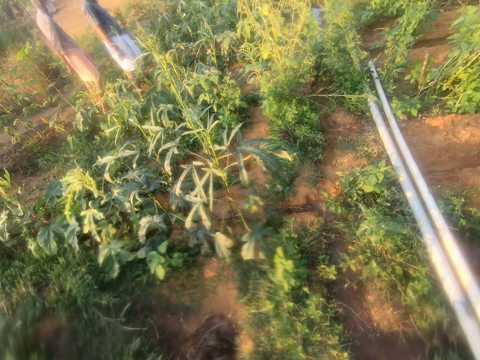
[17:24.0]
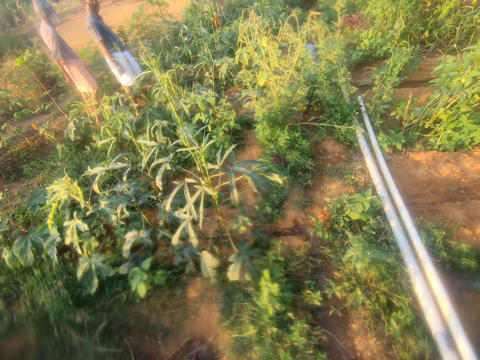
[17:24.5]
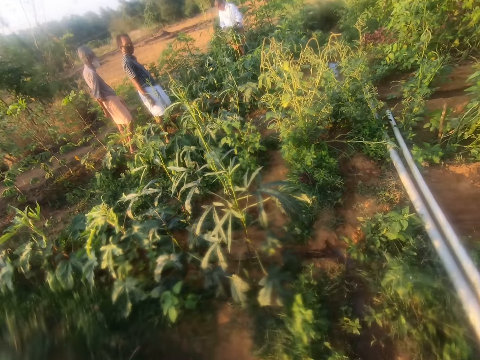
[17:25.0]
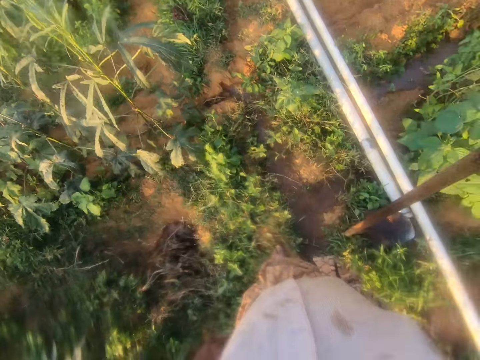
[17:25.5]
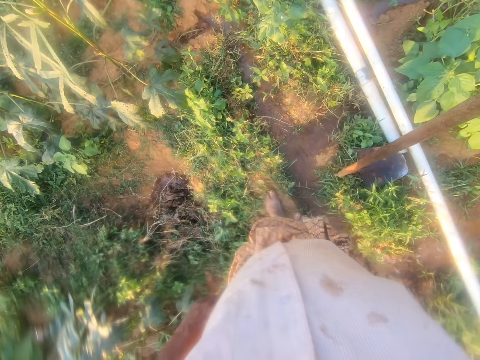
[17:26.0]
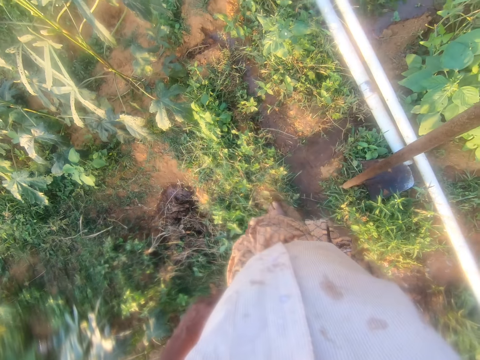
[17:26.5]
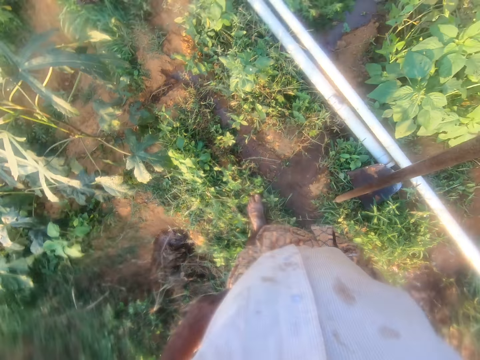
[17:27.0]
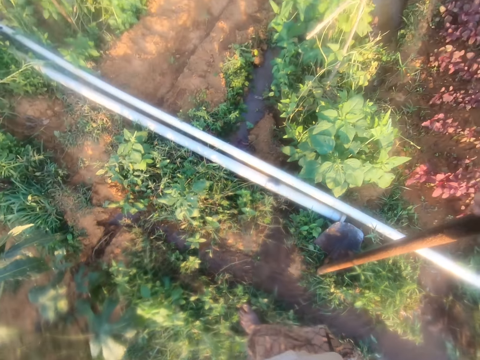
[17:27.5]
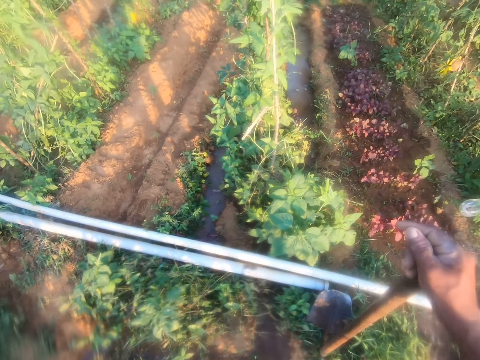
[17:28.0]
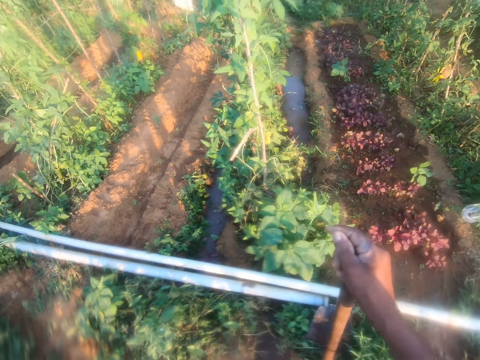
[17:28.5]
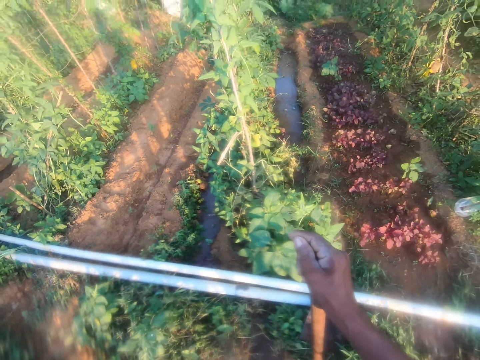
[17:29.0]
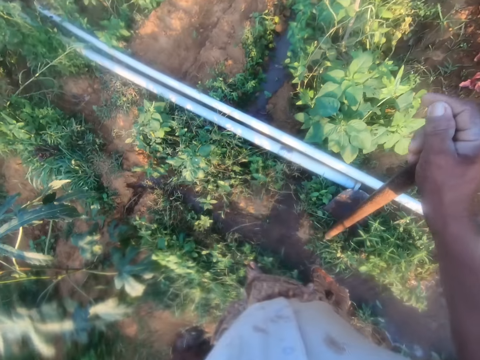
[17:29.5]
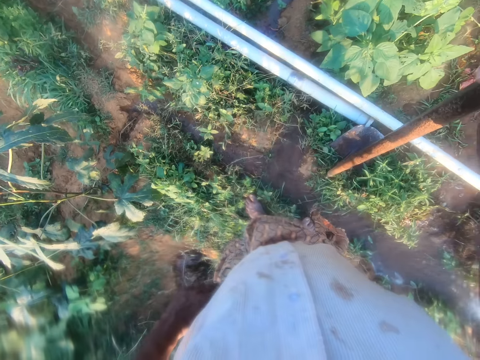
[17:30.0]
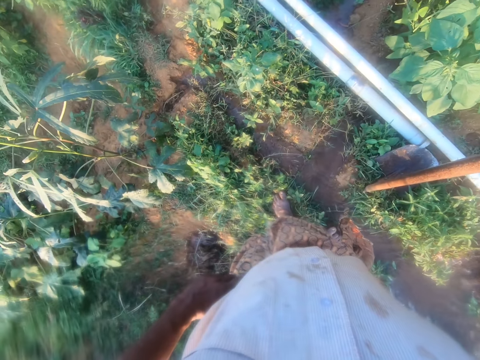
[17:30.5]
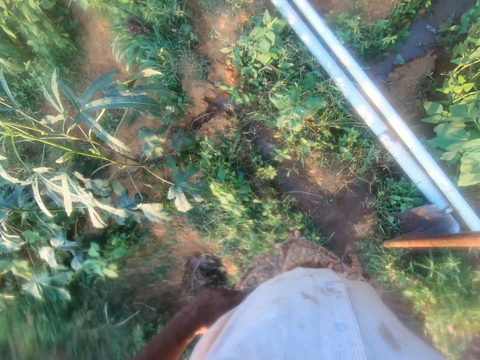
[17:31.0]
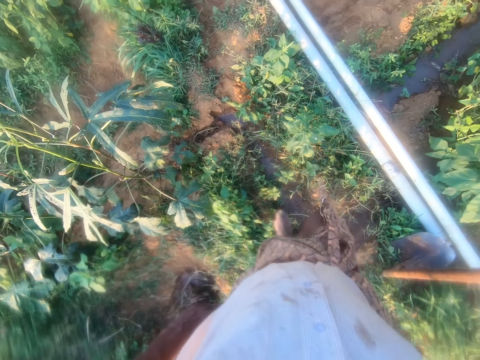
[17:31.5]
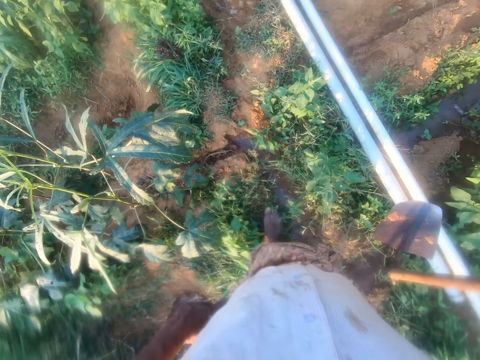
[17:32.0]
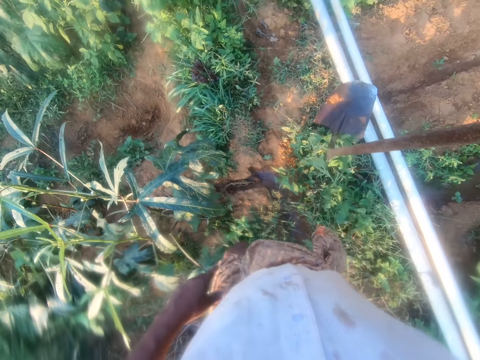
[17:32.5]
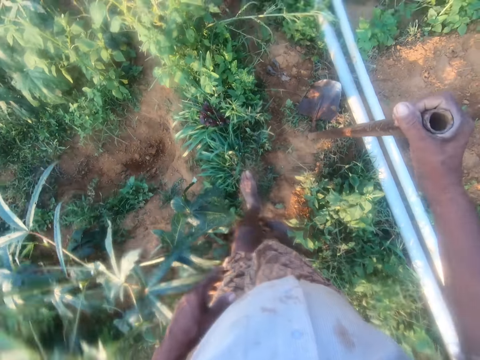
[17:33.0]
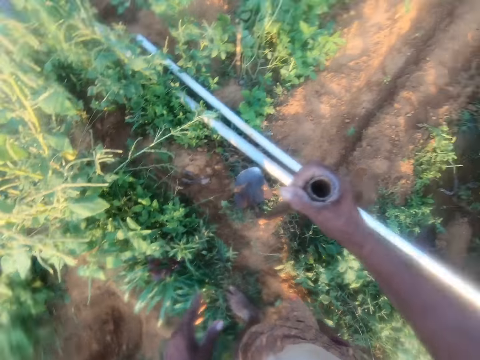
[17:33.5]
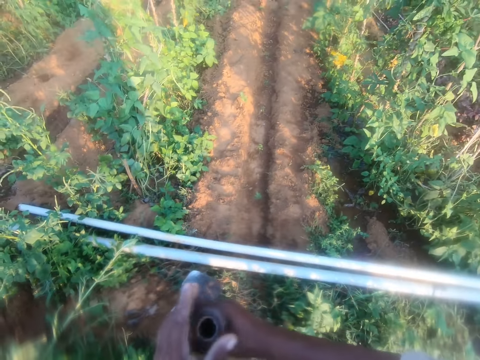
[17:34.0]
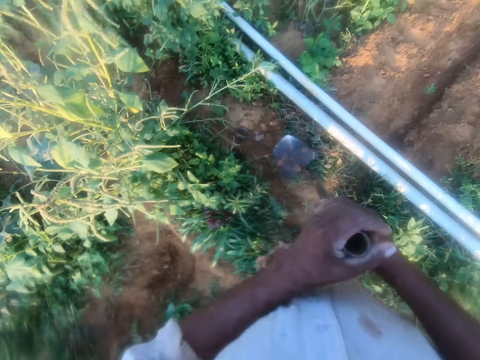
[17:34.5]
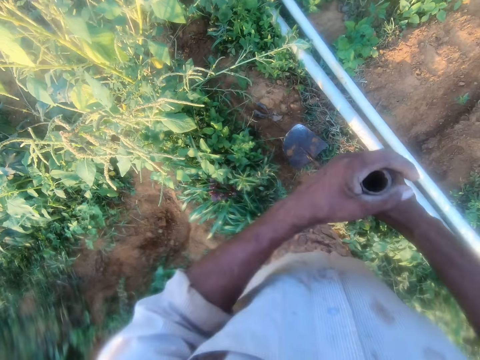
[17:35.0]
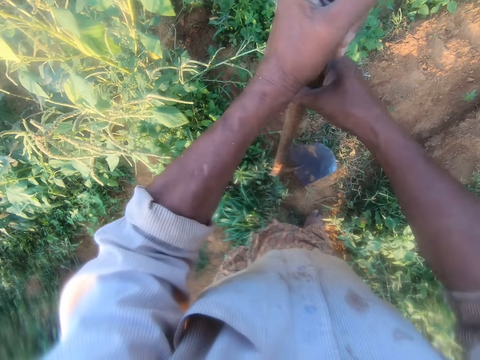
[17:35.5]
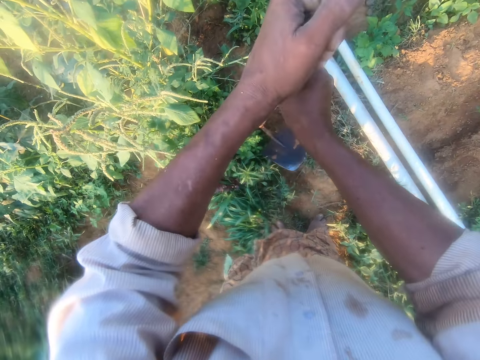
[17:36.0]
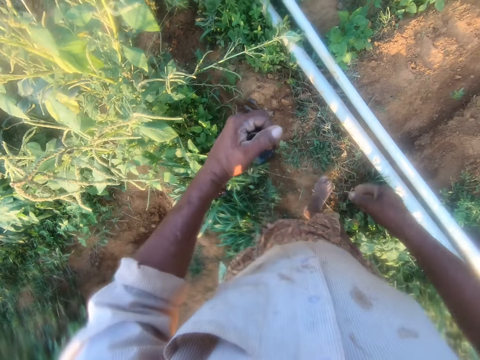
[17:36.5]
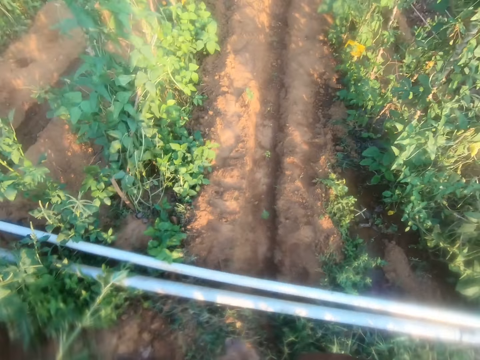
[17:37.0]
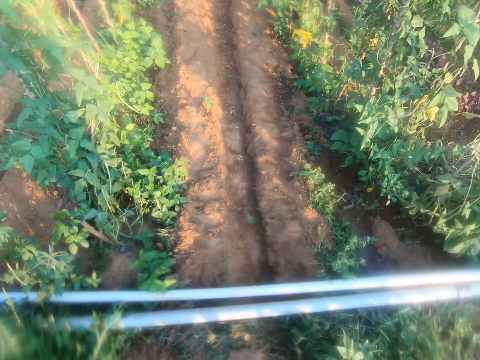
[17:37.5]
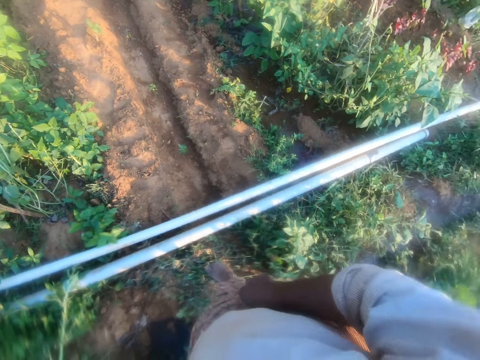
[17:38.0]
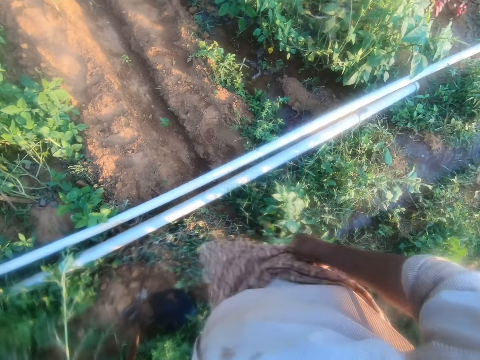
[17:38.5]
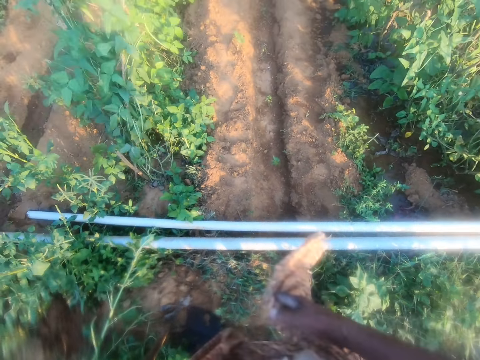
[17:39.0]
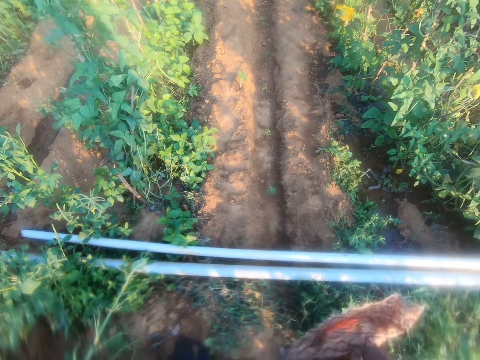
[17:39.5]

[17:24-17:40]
The camera wearer looks down. He steps forward. He talks. He looks down. He walks forward. He puts down the tip of a hoe. He holds the handle of the hoe with two hands. He stops. He adjusts a hole. He talks. He puts down the tip of the hoe. He steps forward. He adjusts his garment.

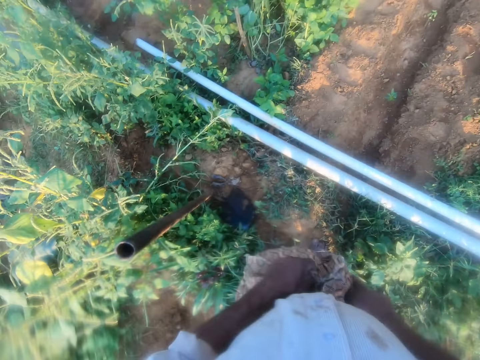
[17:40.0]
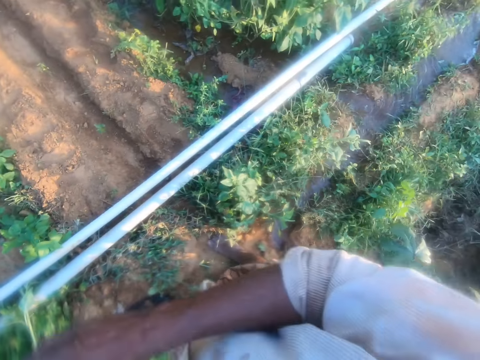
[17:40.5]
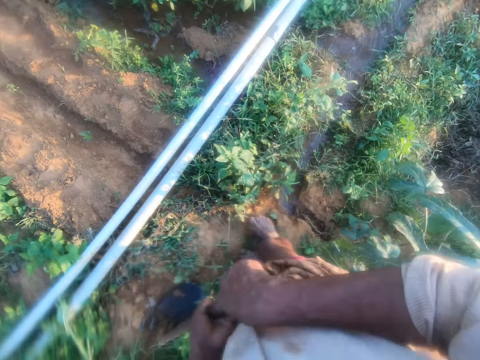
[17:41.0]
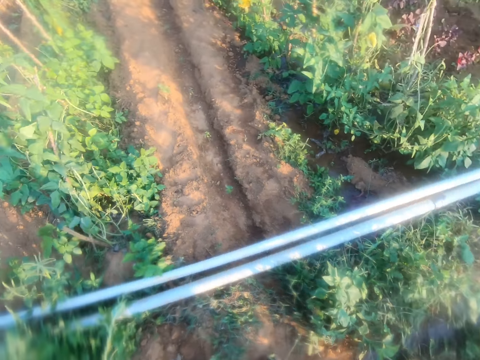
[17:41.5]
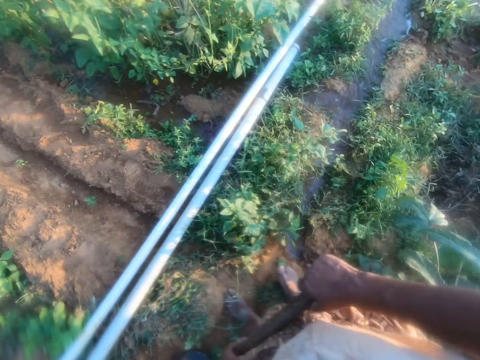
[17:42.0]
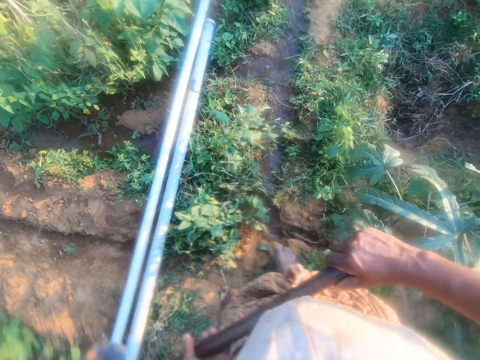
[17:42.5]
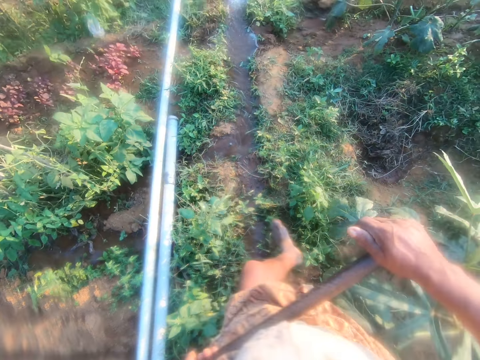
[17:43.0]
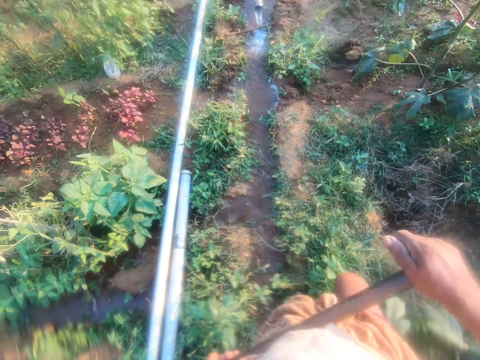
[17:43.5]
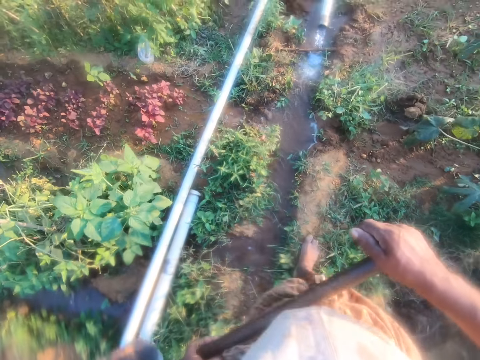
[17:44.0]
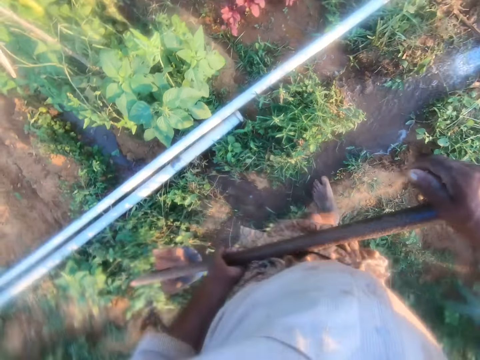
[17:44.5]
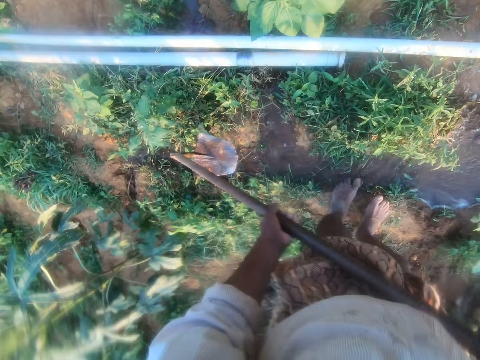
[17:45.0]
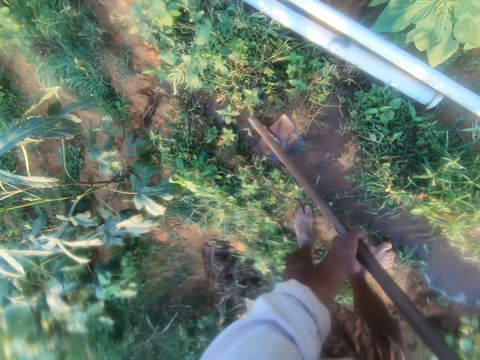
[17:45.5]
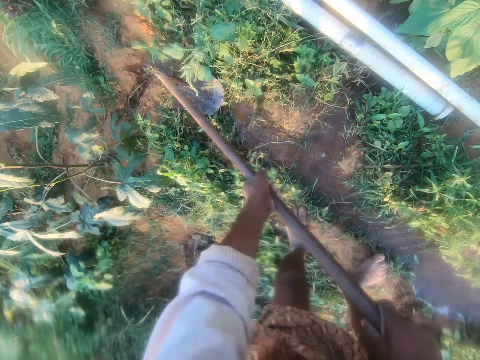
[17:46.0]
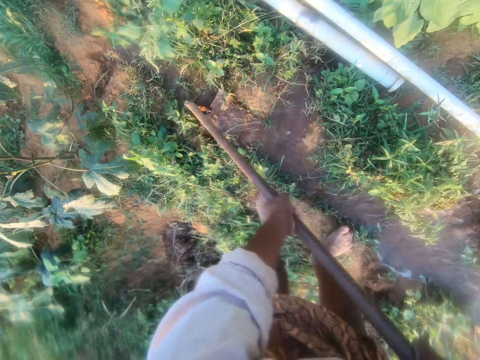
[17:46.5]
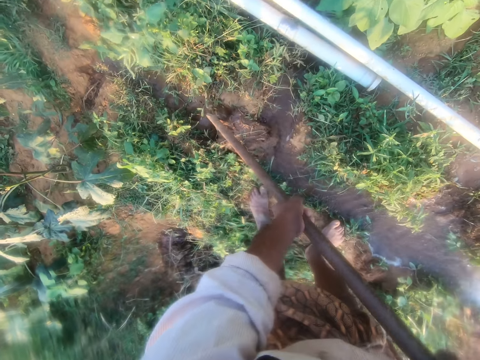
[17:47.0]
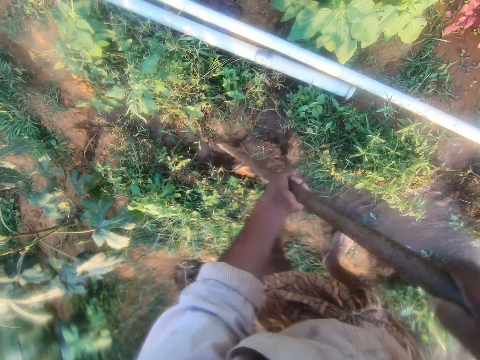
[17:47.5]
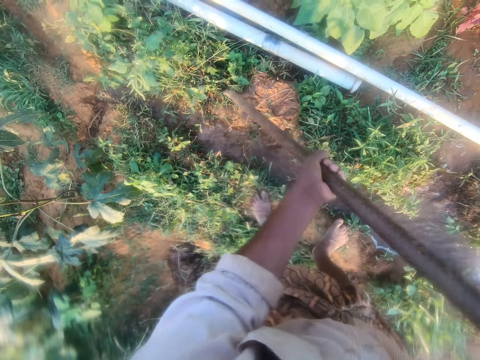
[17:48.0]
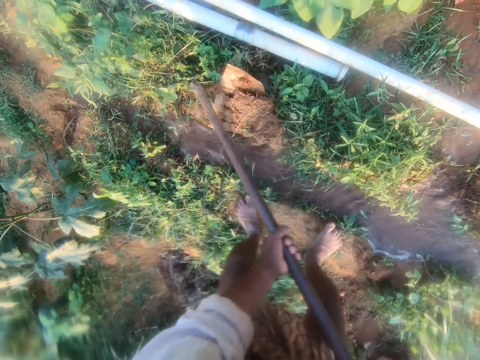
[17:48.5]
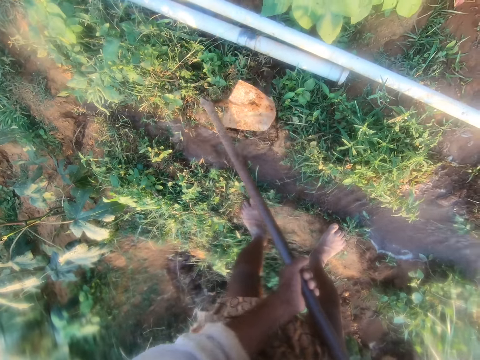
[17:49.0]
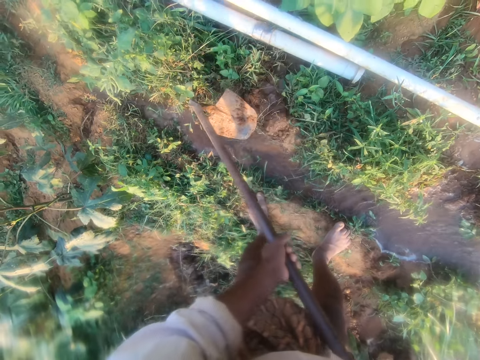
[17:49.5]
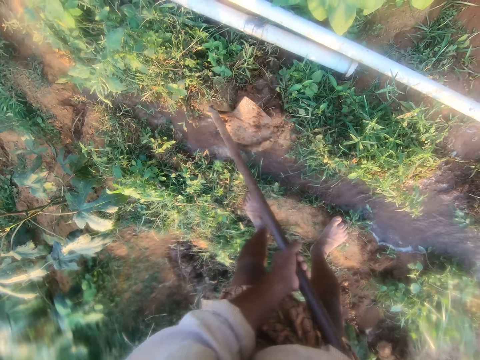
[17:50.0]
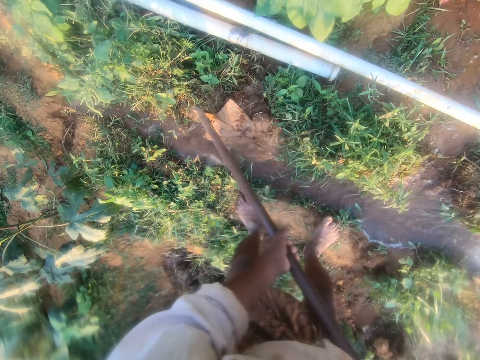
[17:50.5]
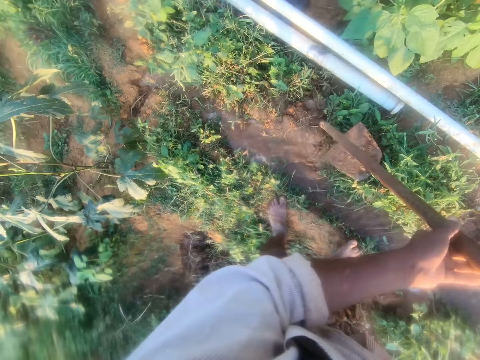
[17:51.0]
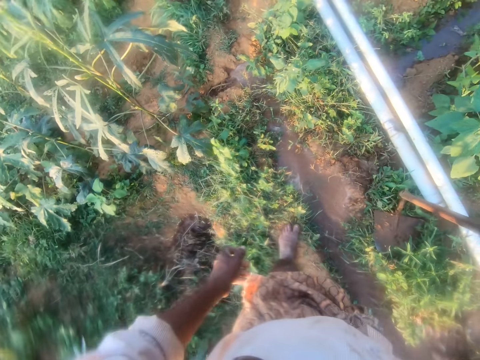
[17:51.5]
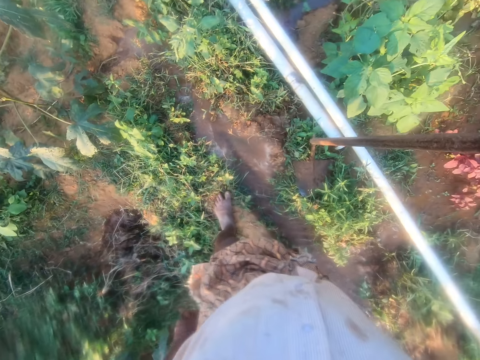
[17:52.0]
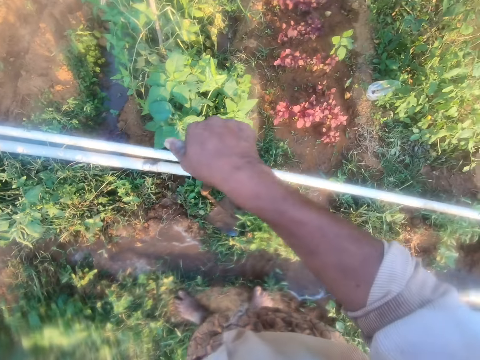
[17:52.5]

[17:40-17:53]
The camera wearer wipes his hands. He holds a handle of a hoe. He looks around. He lifts the hoe. He walks around and stops. He puts the hoe on mud. He scoops the mud from a trench. He puts the mud aside. He adjusts the mud. He puts the hoe aside. He removes his hand from the handle of the hoe. He holds the hoe. He looks down.
